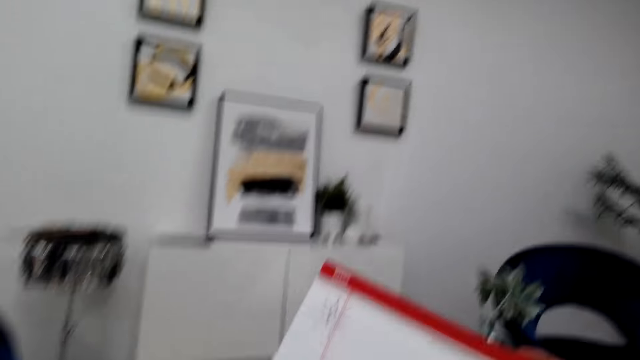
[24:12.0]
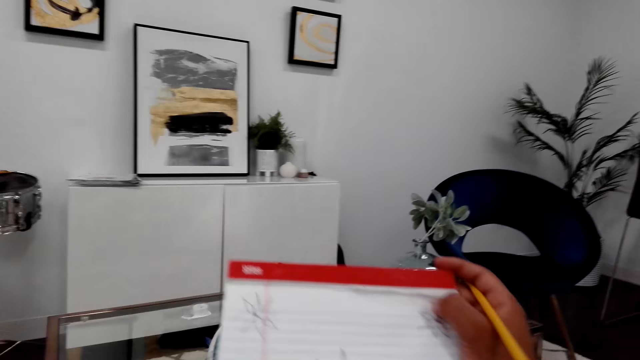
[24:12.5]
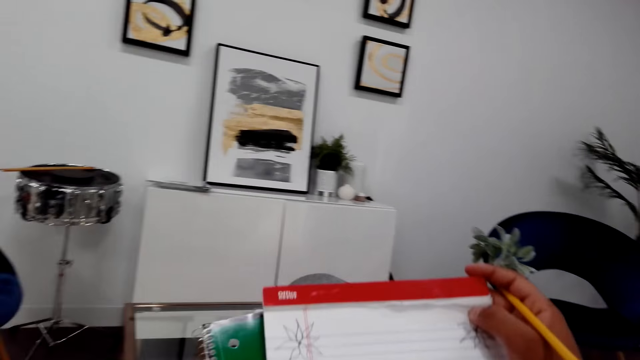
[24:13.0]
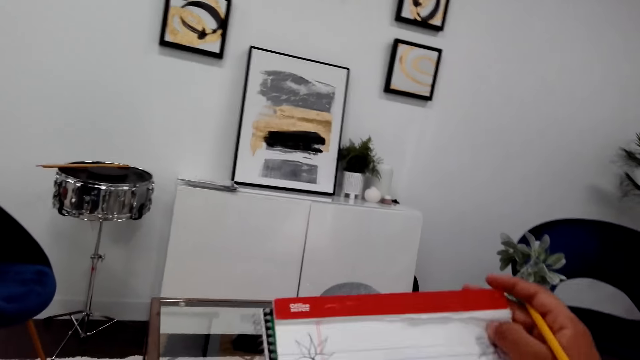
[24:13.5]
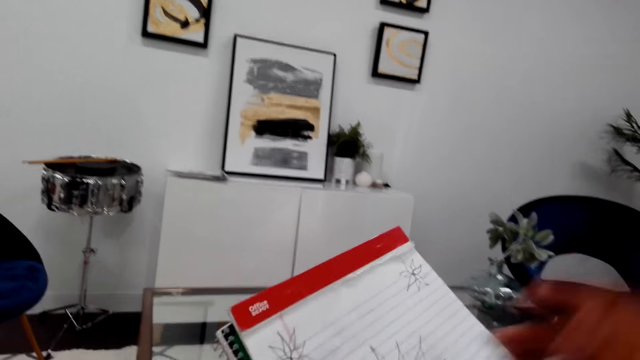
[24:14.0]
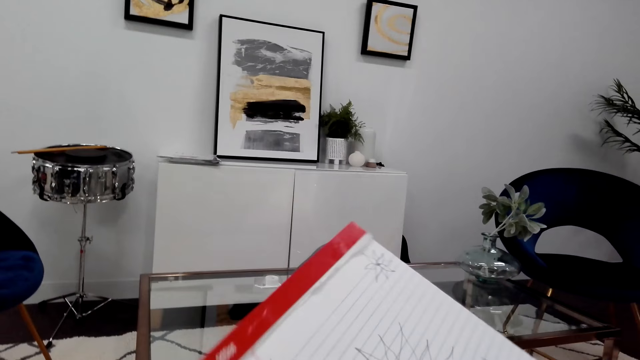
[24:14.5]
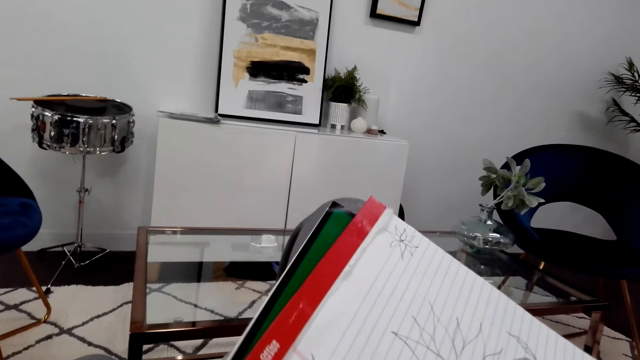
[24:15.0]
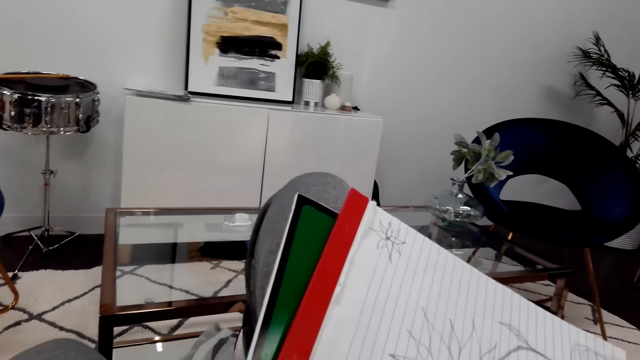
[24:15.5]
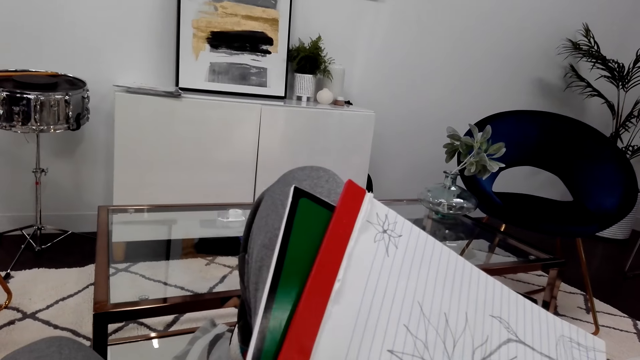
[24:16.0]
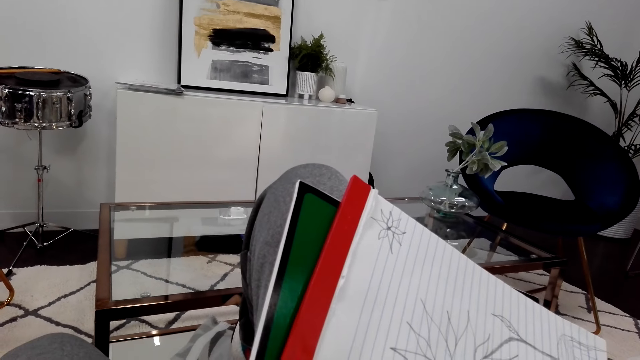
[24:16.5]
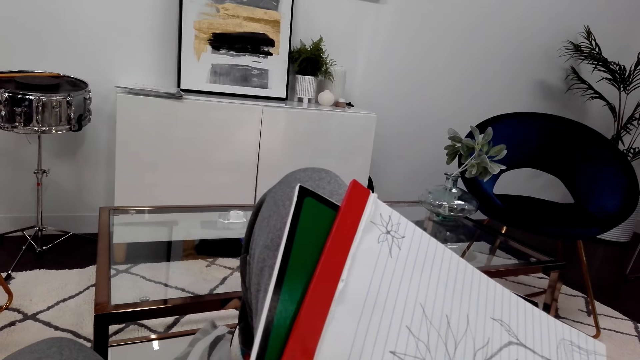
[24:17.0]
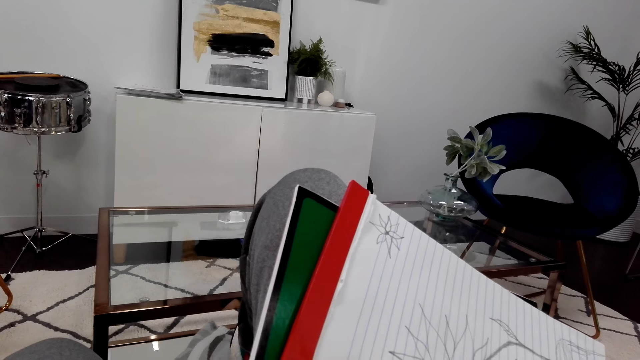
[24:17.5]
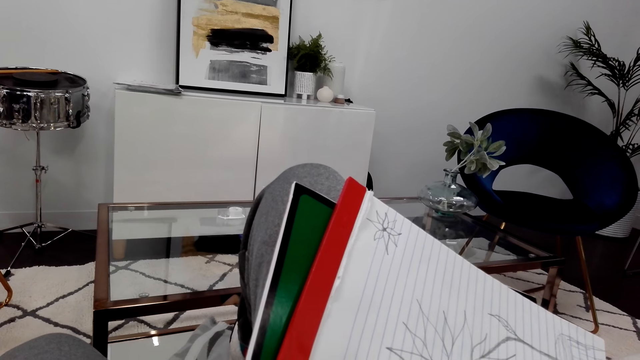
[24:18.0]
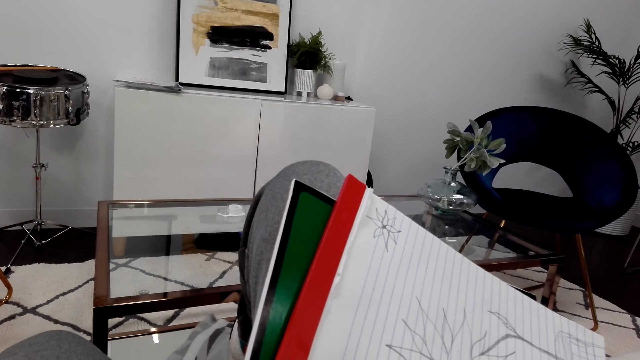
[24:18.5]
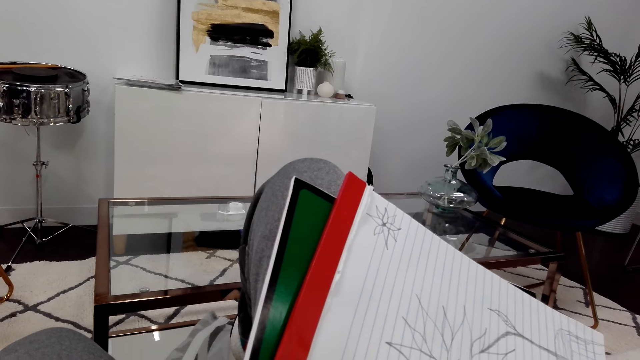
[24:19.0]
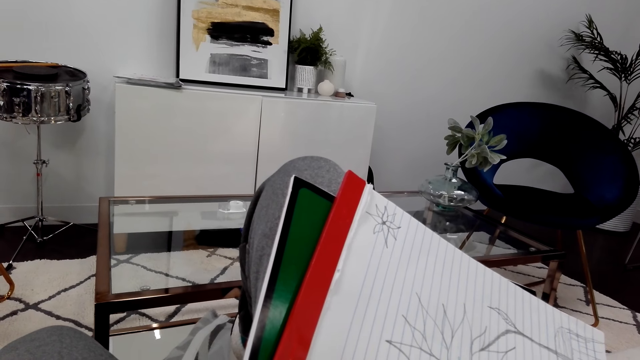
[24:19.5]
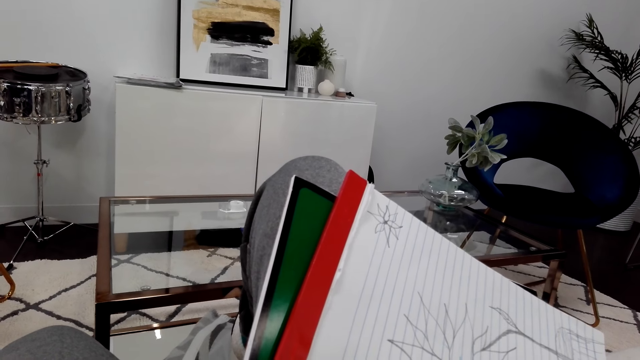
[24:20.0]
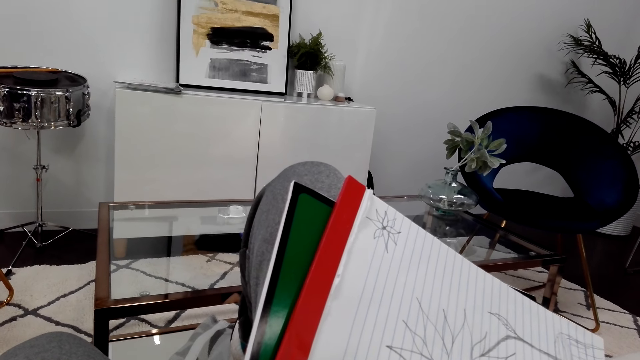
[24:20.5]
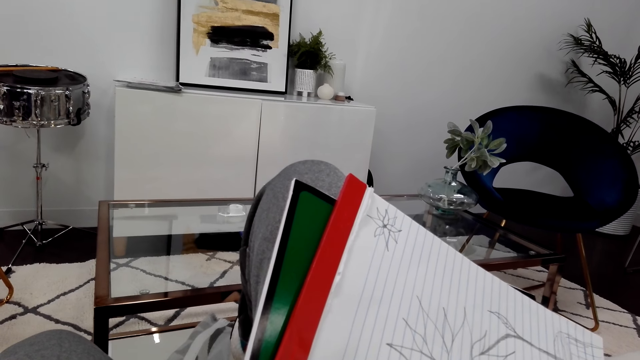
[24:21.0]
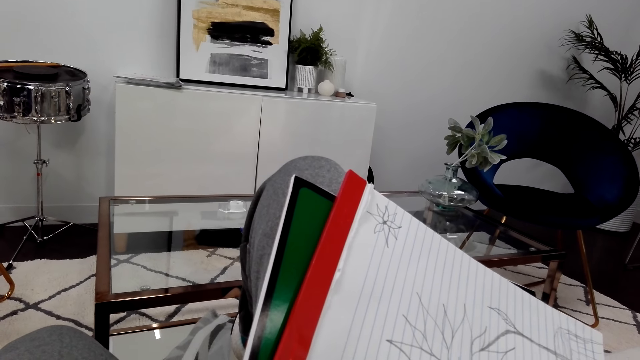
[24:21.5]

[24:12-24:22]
The camera wearer lifts the book up and sits up. They hold up the book and a pencil and fold a leg. They sketch the flower on the book with the pencil and lift a hand up.

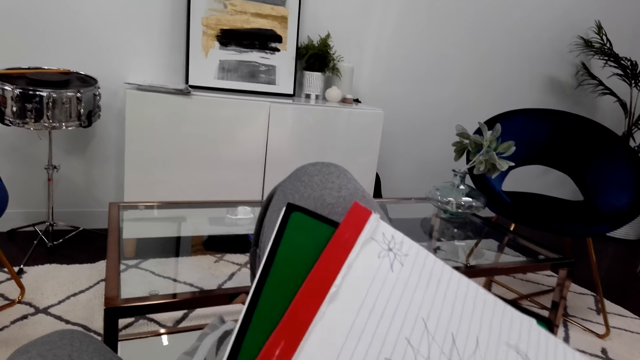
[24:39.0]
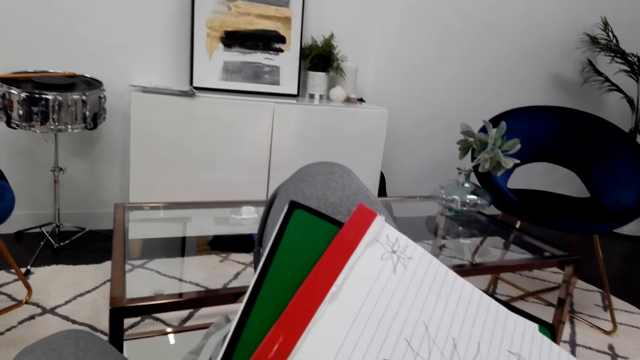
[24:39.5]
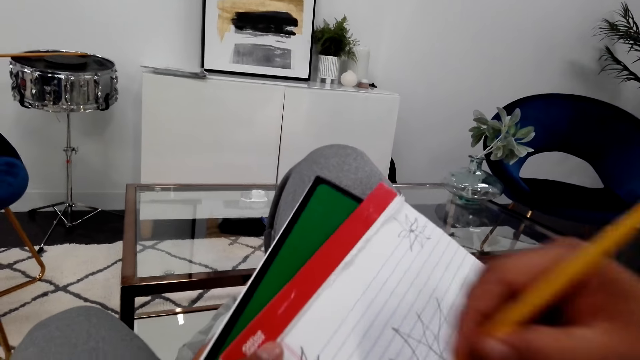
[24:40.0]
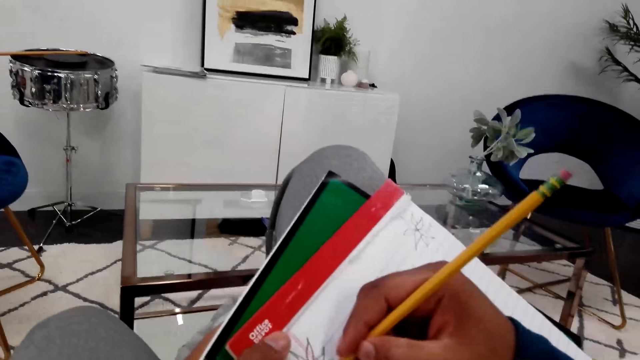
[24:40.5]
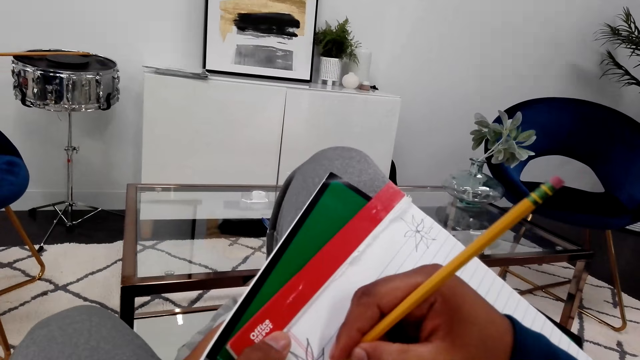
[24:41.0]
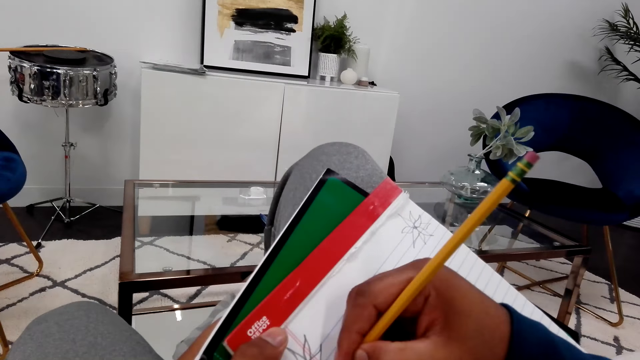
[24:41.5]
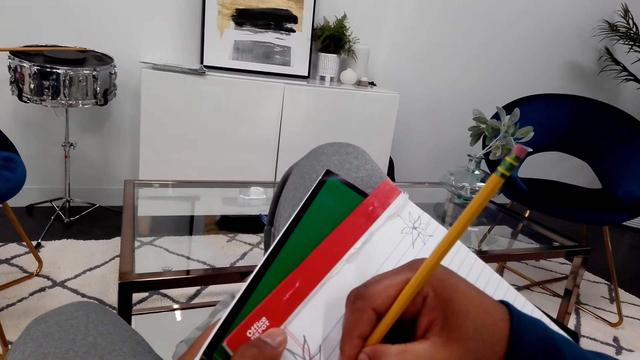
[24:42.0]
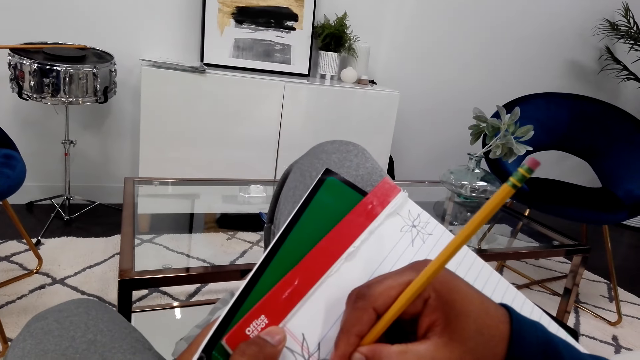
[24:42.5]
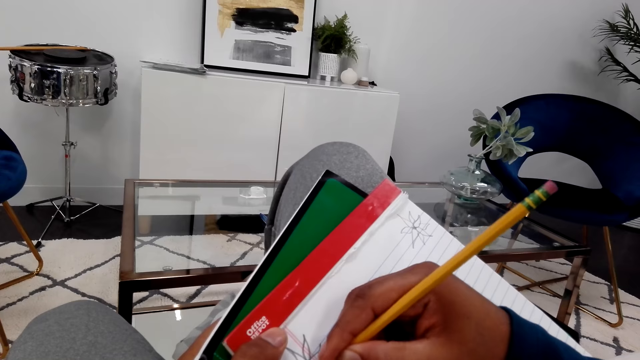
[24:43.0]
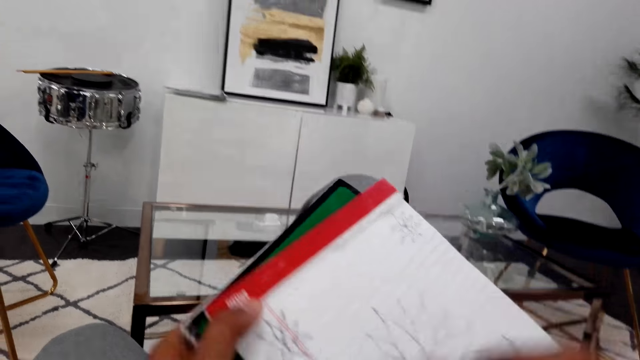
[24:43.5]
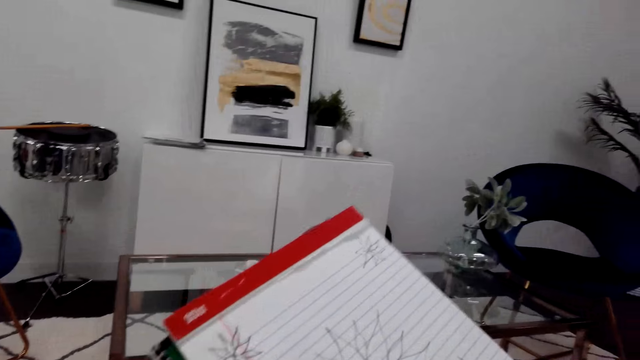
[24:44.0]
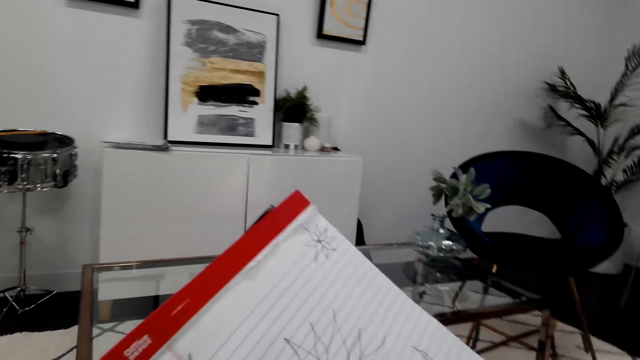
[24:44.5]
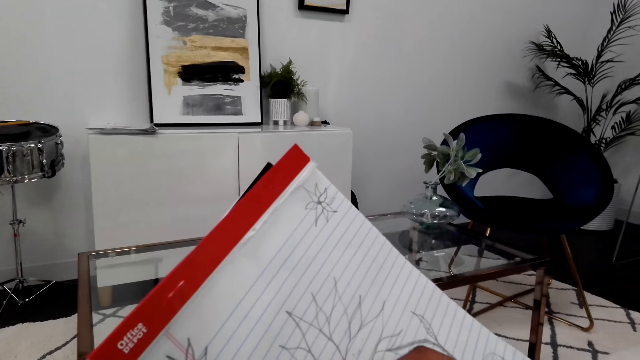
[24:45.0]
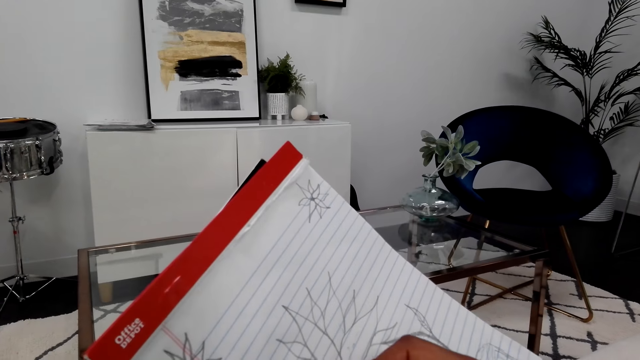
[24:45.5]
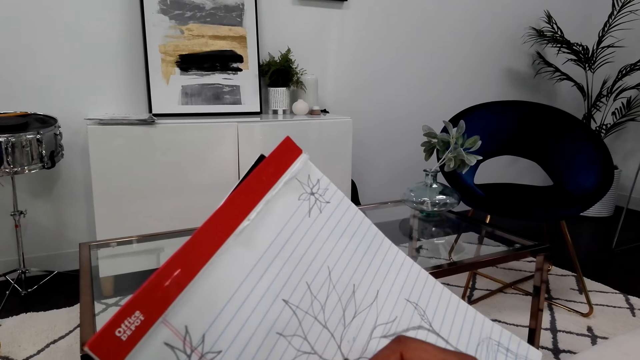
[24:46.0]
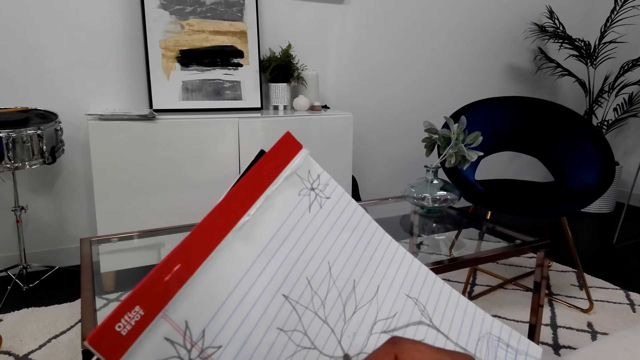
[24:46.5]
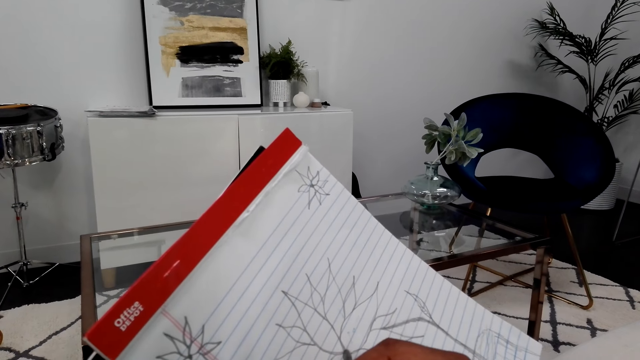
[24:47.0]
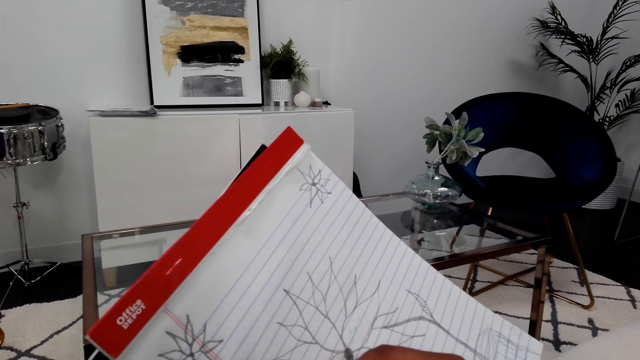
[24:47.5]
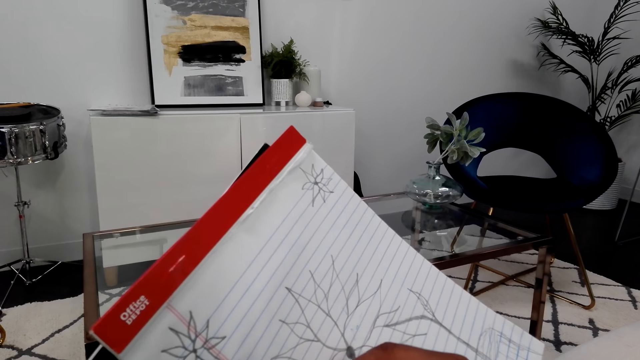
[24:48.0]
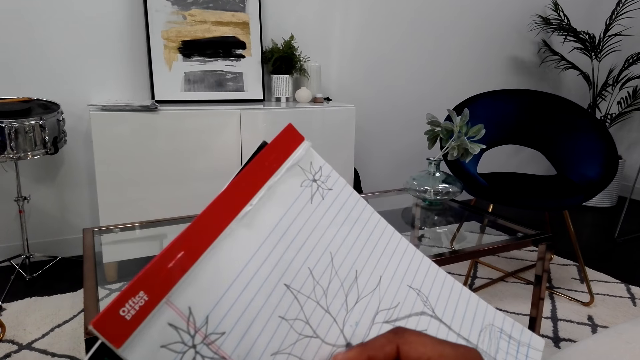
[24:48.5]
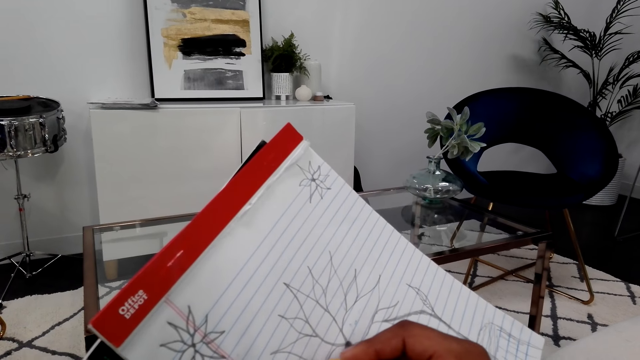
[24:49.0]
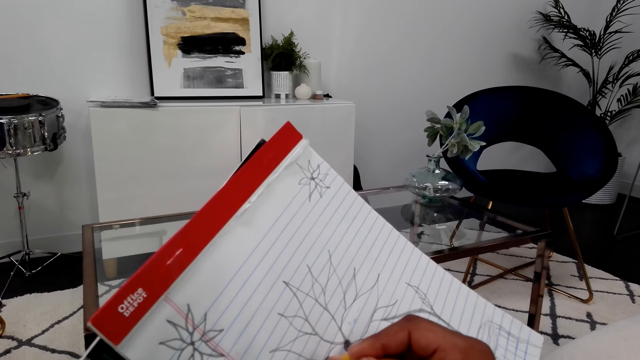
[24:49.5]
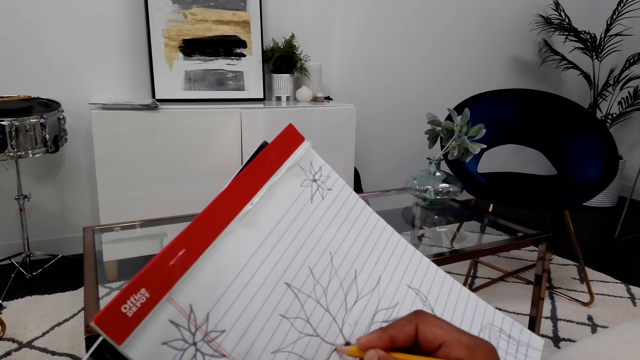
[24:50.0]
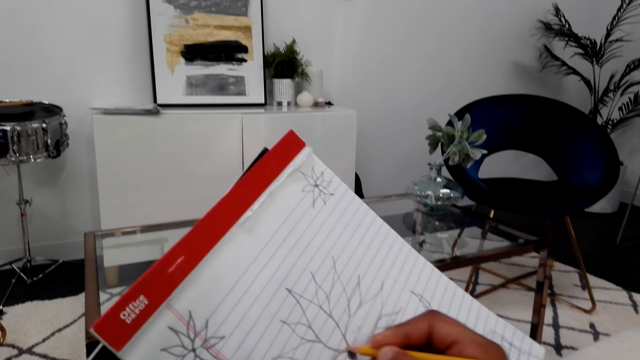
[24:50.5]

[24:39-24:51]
The camera wearer draws the book and moves the book. They draw the flower, move a hand down and move the book.
